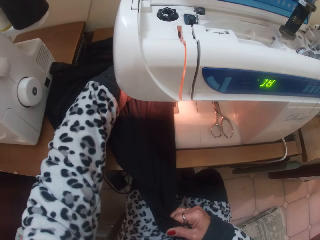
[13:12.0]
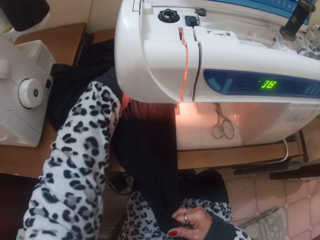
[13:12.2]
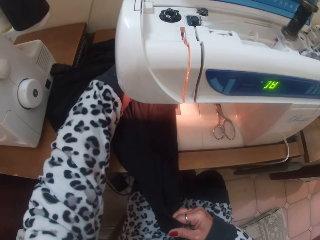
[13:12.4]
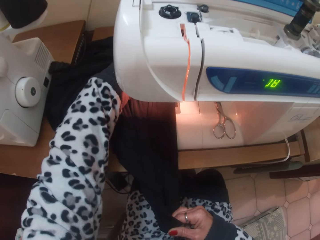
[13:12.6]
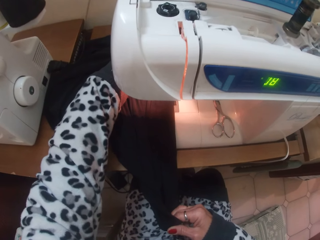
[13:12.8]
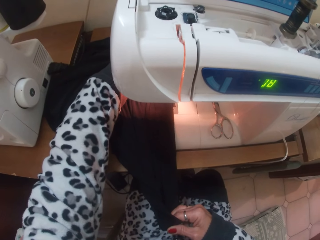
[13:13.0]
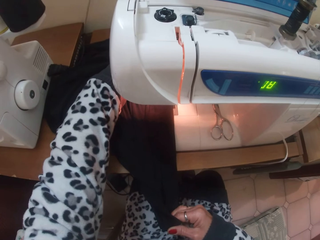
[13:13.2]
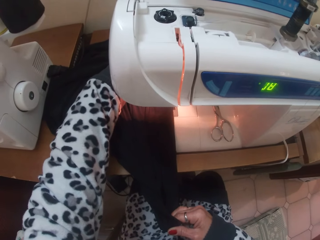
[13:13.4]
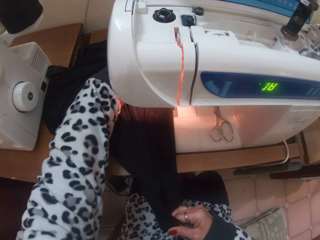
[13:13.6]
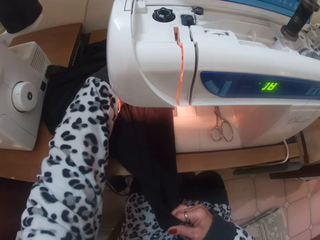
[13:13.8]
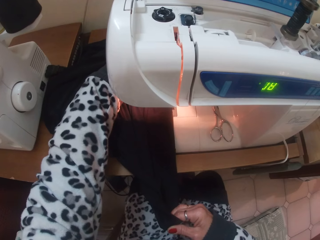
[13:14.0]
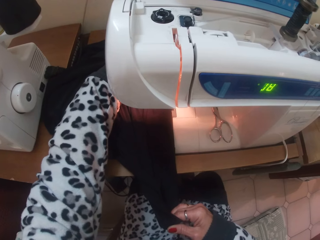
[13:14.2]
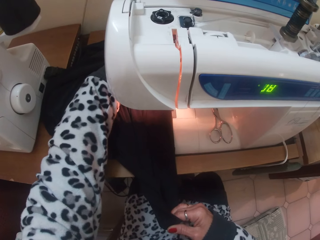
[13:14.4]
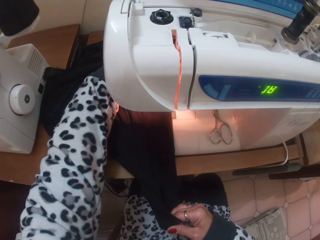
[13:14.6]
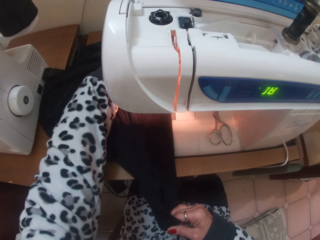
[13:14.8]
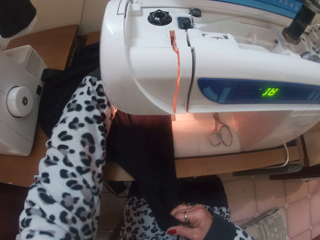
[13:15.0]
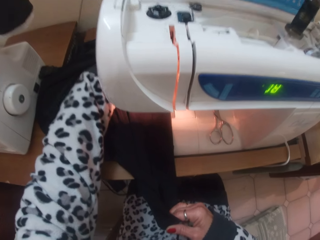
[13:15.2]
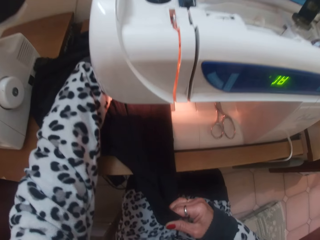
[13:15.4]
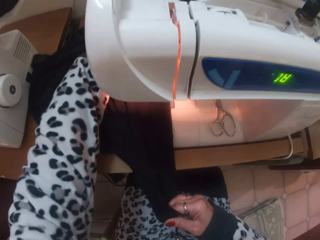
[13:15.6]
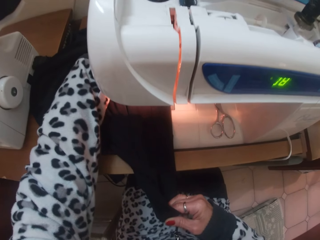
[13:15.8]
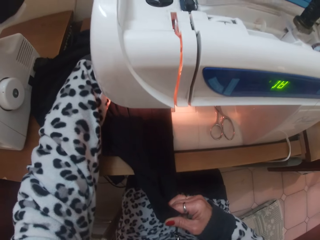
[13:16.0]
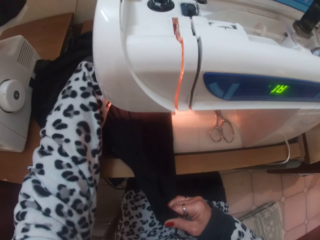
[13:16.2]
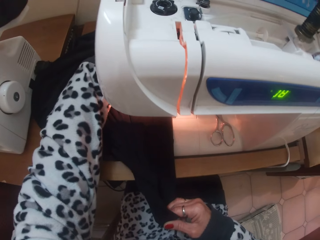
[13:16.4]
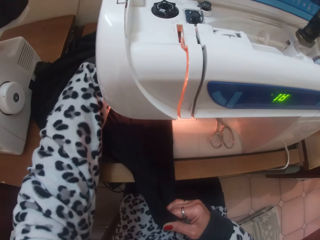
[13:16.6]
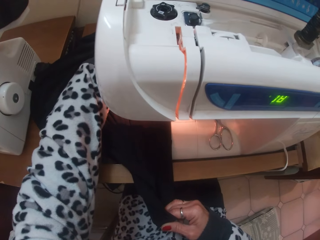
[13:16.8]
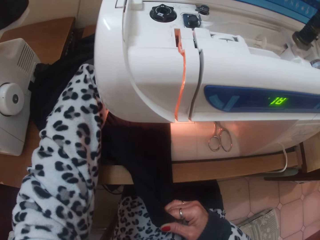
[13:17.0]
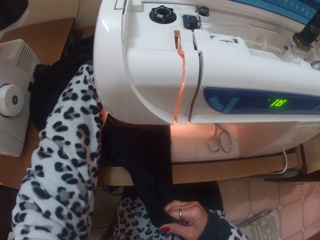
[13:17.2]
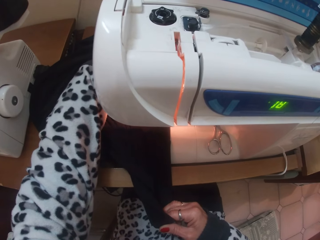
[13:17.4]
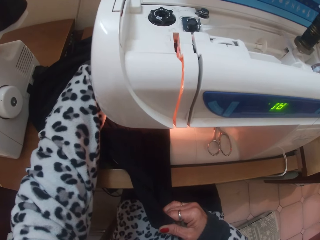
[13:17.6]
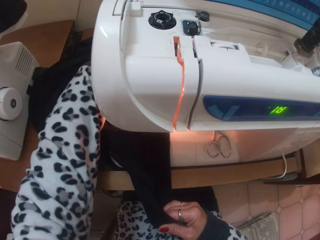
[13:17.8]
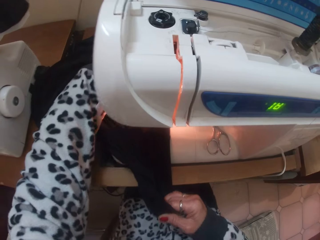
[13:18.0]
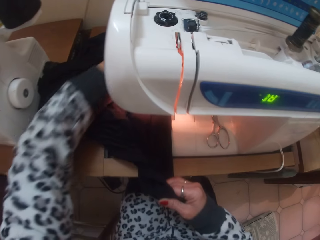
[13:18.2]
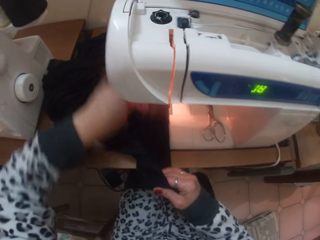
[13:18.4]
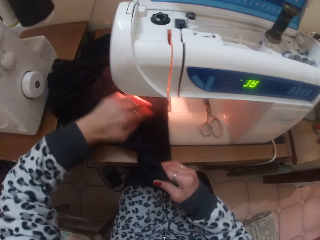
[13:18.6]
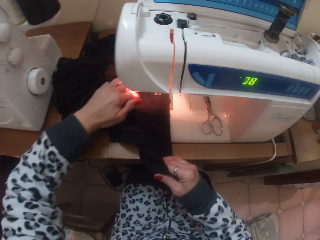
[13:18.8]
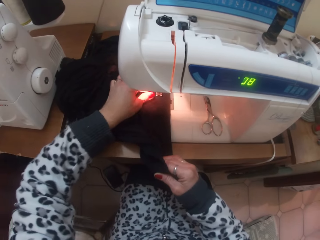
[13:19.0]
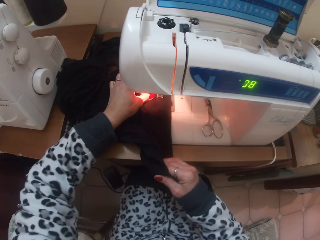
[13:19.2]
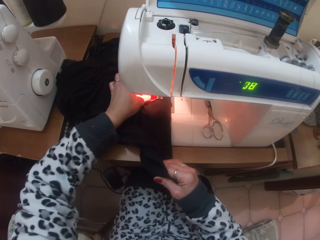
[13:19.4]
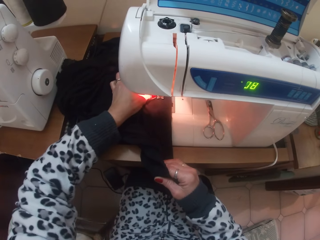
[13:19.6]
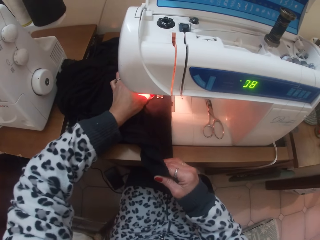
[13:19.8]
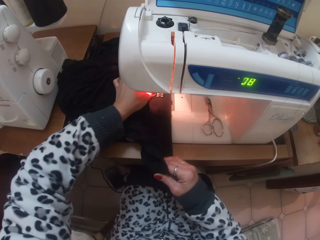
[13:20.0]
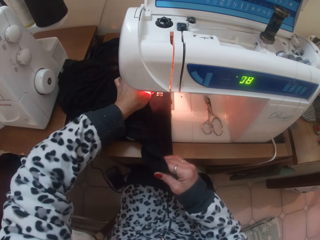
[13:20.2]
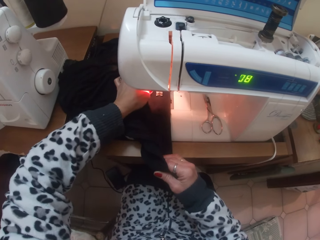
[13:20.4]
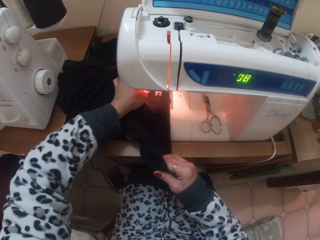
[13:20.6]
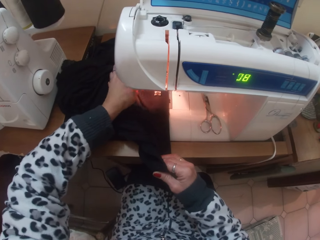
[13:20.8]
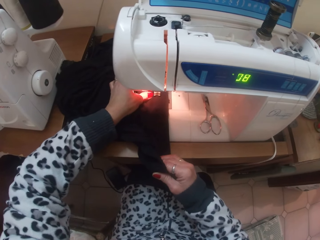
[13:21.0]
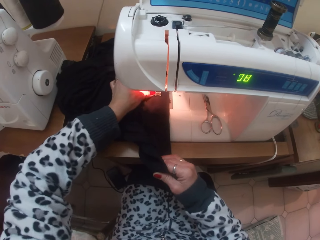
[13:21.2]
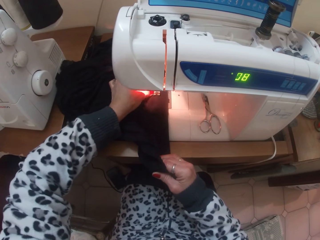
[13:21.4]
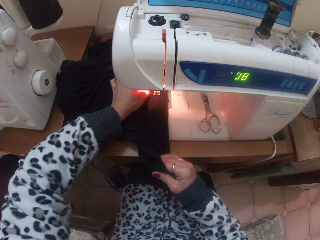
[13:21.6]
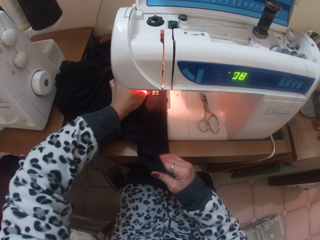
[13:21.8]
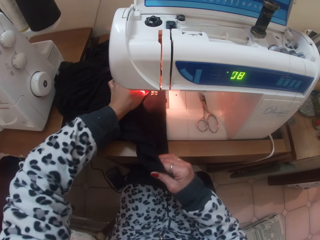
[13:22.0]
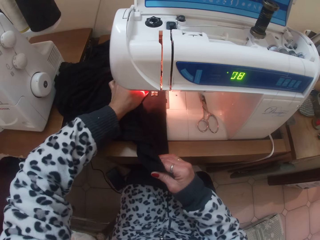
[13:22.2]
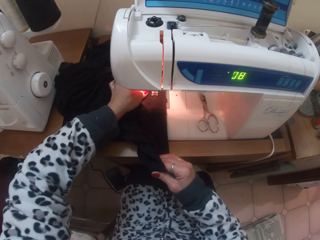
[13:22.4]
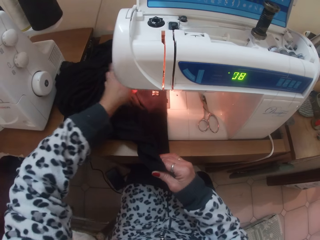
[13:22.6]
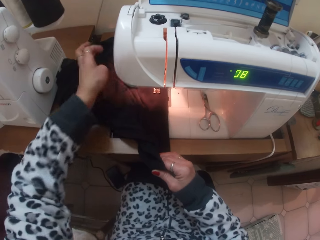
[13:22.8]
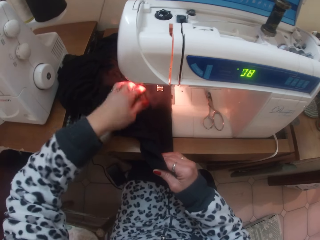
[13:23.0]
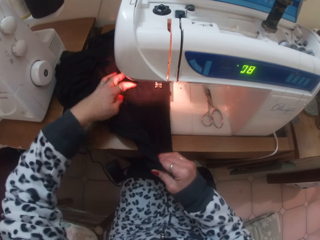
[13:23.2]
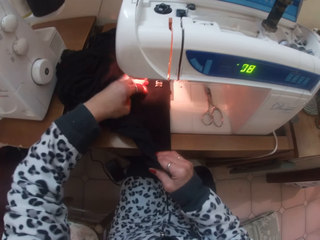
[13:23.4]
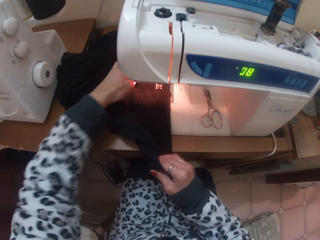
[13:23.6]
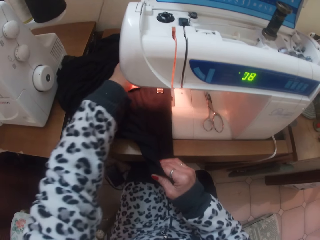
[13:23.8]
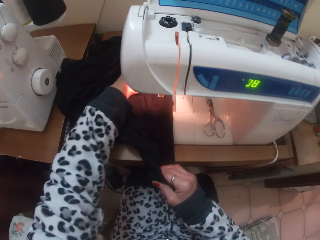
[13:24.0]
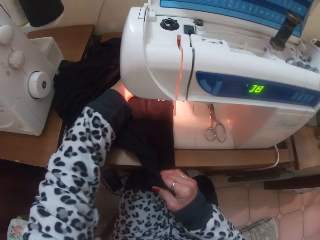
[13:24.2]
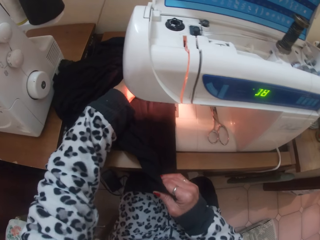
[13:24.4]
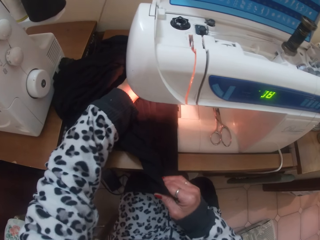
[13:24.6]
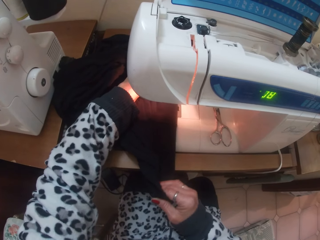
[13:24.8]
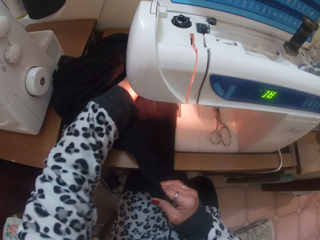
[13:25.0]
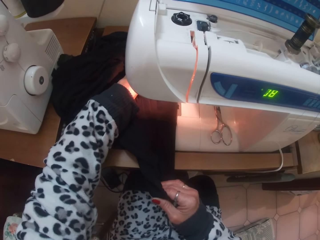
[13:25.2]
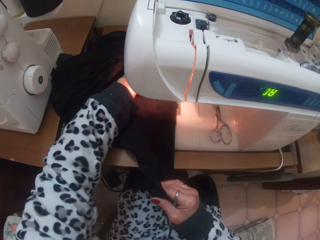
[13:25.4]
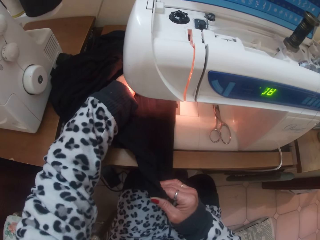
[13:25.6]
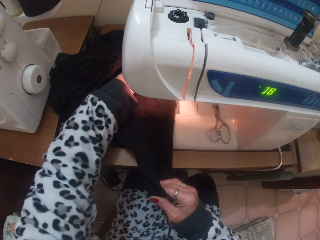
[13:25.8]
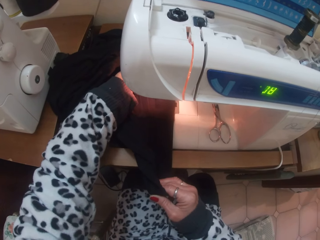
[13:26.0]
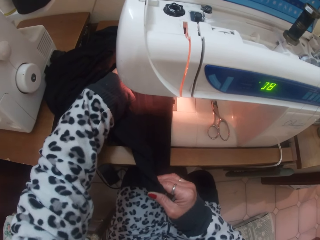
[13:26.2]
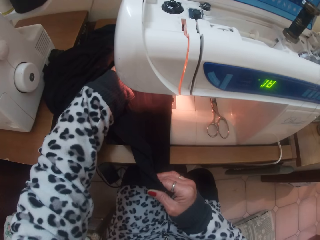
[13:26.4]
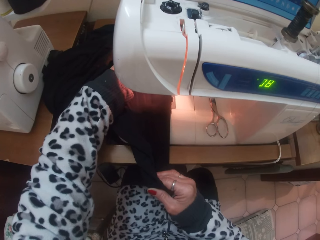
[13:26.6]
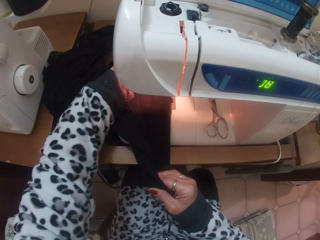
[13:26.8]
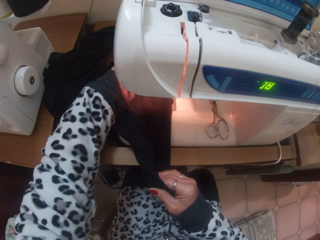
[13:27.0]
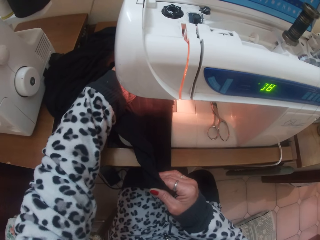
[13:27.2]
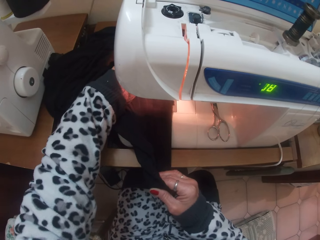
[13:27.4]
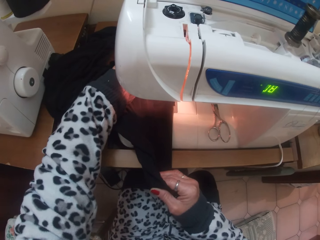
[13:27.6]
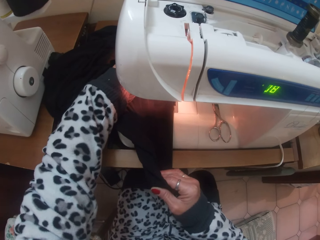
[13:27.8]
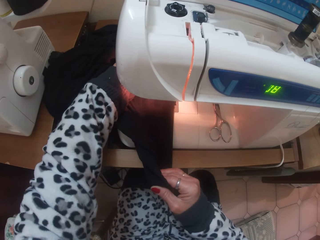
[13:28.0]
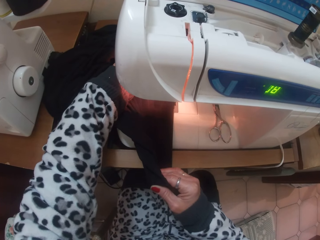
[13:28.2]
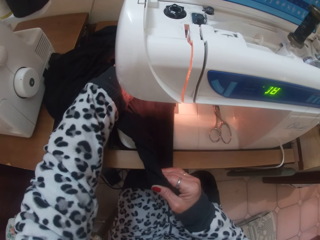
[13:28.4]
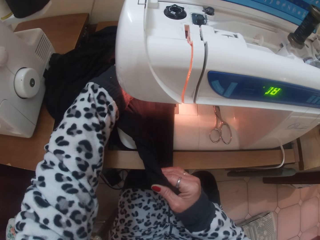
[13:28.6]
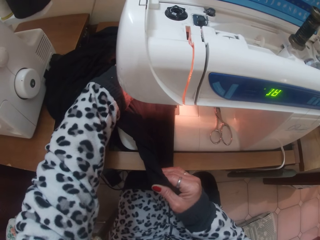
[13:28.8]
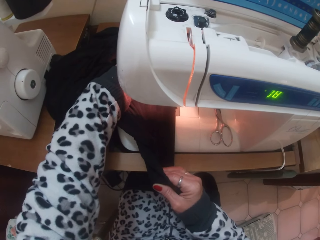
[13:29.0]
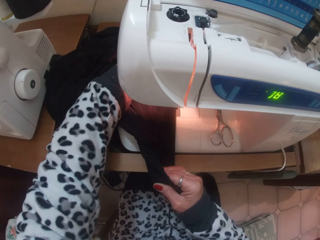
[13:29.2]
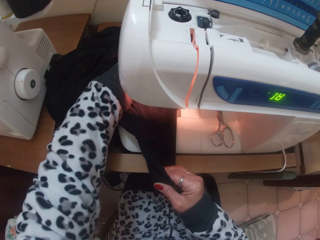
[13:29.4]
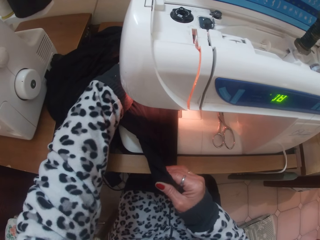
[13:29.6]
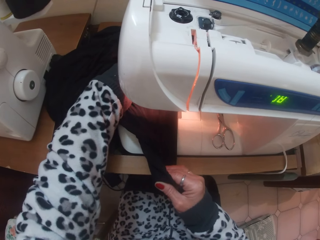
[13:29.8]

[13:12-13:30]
The camera wearer straightens the thread on the cloth. They sew a piece of cloth with the sewing machine.

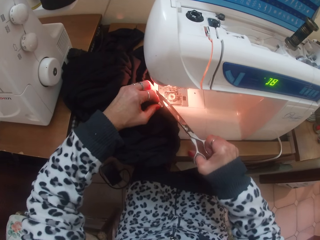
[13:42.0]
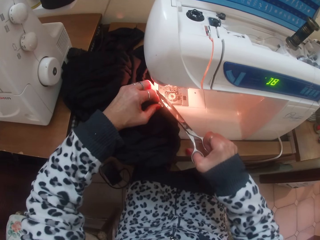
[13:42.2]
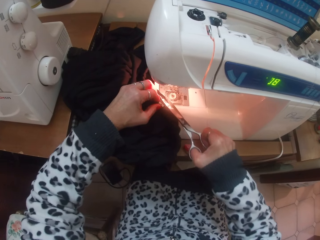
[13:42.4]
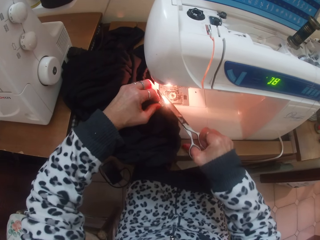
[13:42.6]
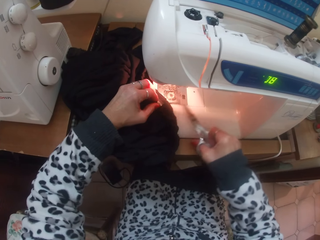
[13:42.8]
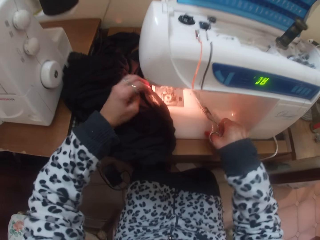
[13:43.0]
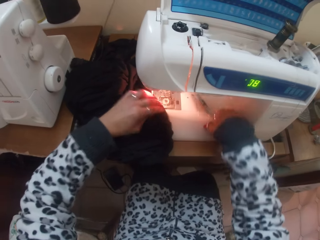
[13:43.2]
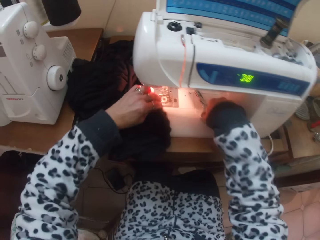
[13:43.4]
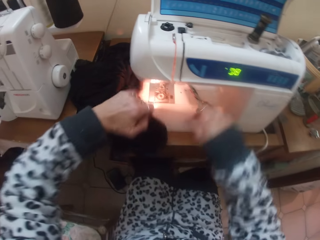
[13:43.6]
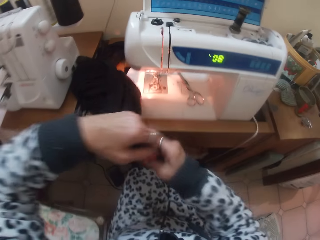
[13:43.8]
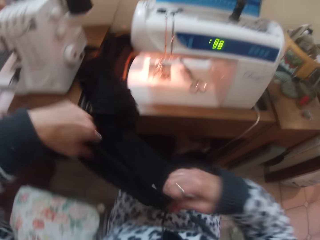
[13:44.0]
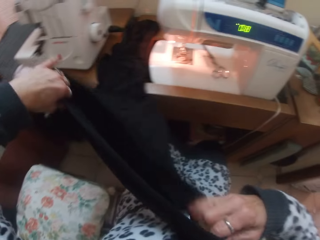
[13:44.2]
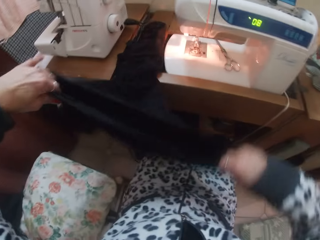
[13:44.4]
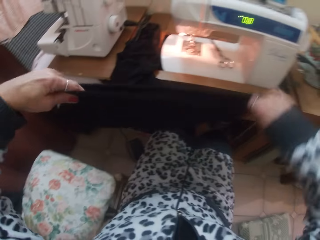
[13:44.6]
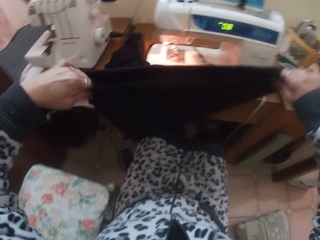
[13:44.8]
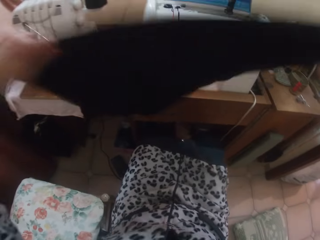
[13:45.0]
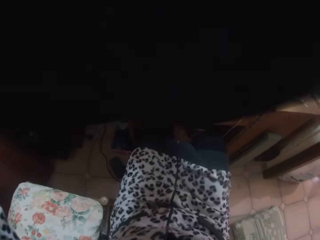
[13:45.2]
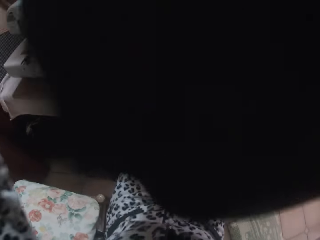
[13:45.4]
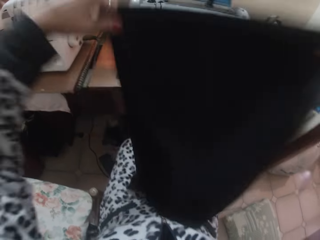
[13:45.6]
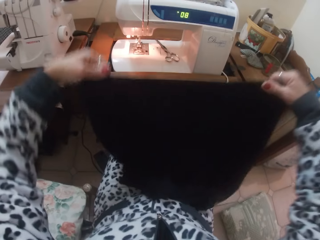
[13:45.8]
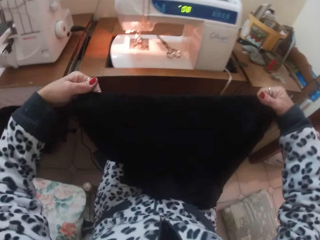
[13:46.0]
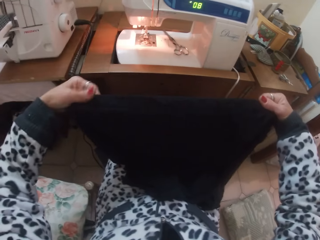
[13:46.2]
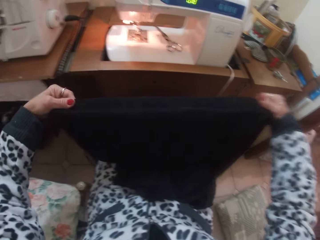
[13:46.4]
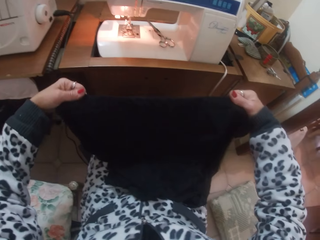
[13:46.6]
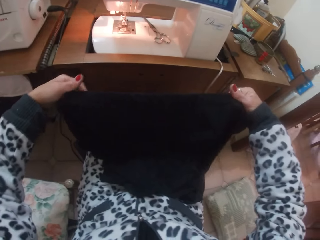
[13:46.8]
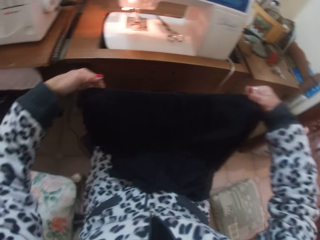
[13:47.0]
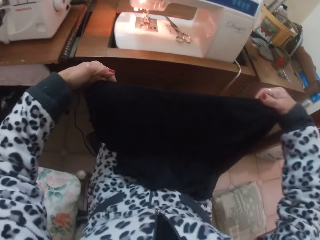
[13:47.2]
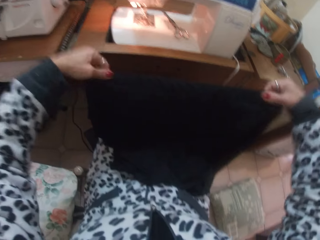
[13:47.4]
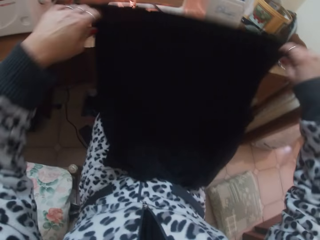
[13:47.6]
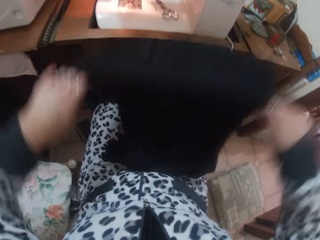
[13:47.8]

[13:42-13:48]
The camera wearer places the scissors in her right hand on the sewing machine. She puts thread on the sewing machine. She picks up the skirt from the sewing table with her hands.
